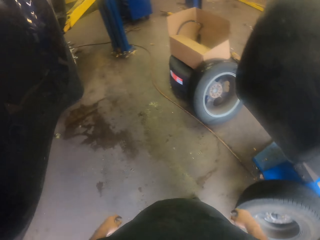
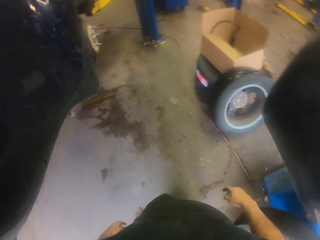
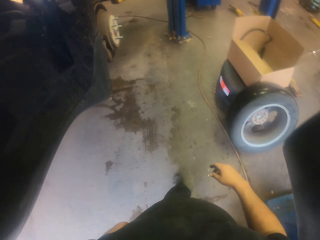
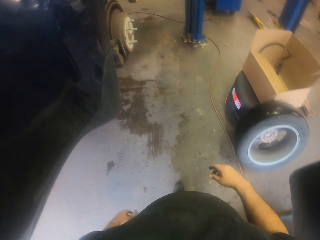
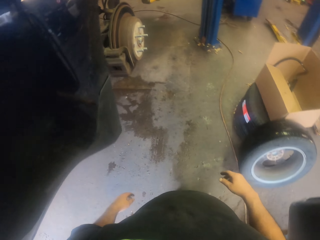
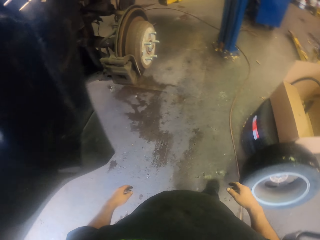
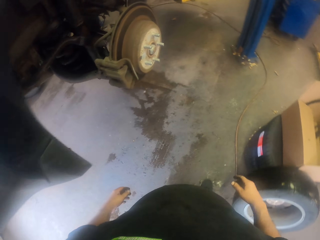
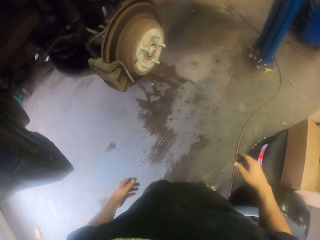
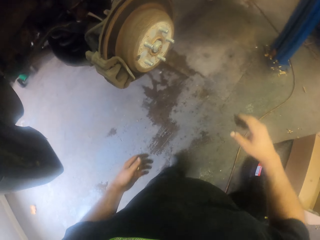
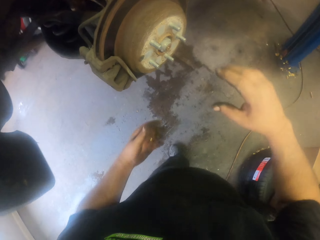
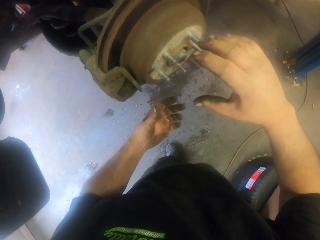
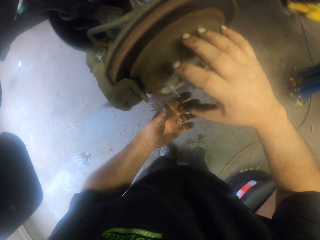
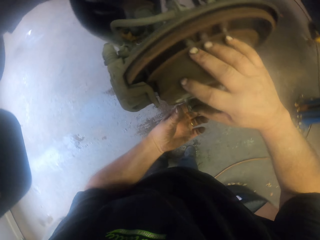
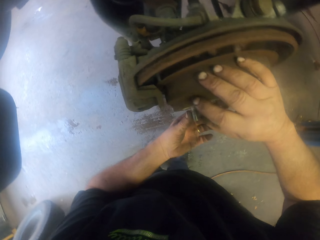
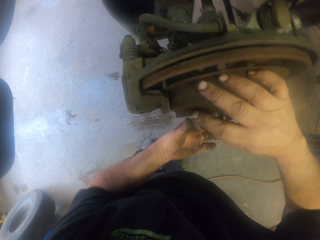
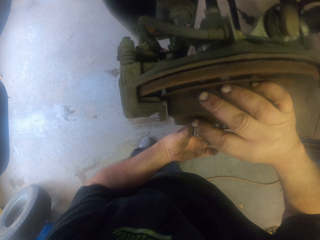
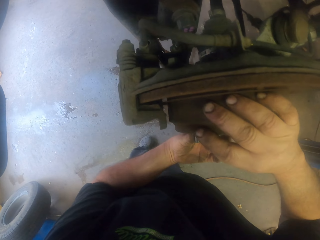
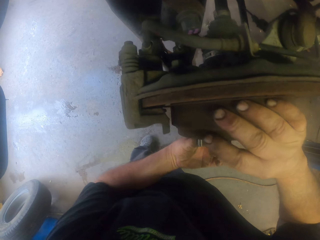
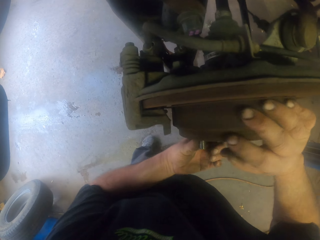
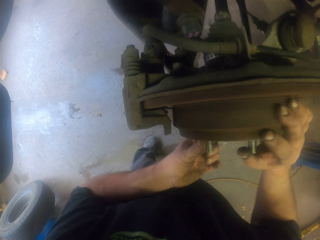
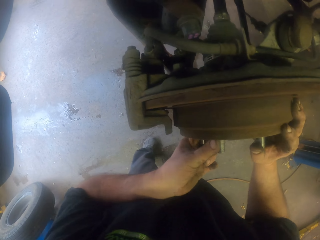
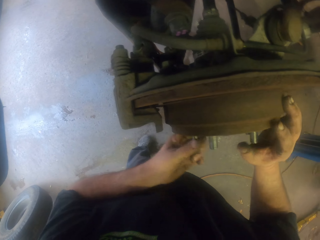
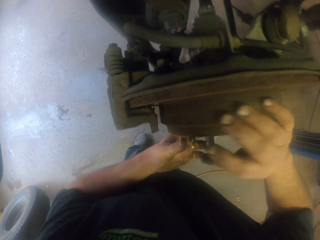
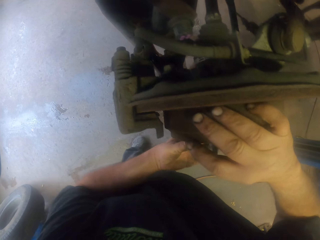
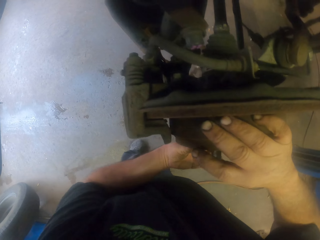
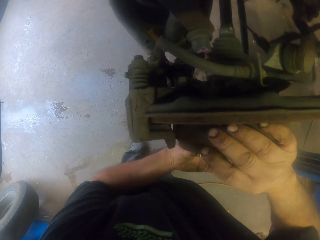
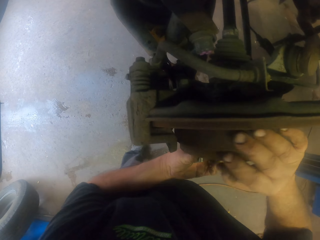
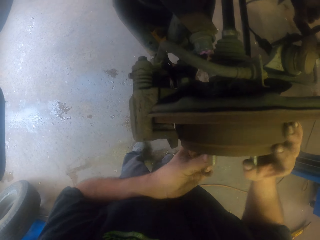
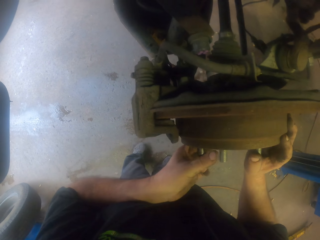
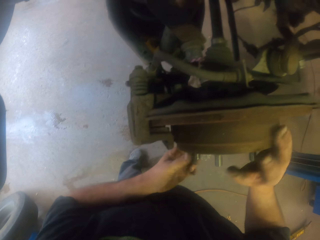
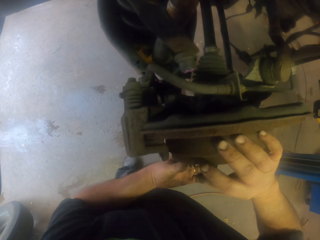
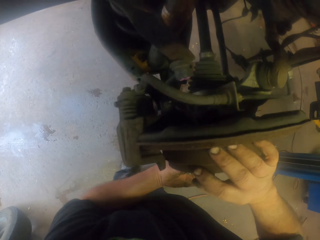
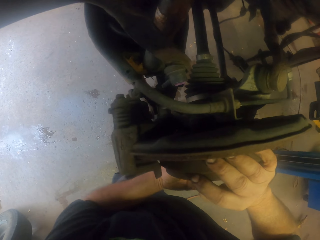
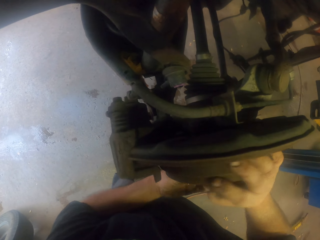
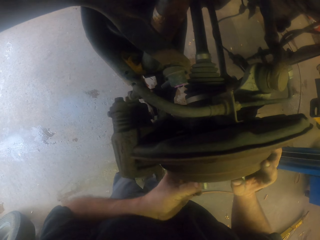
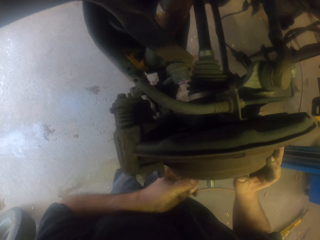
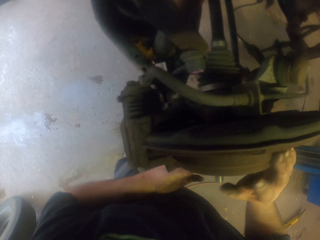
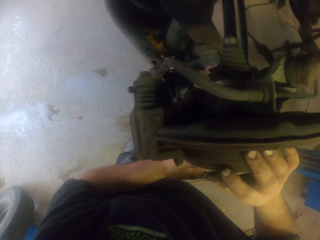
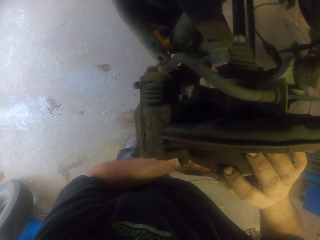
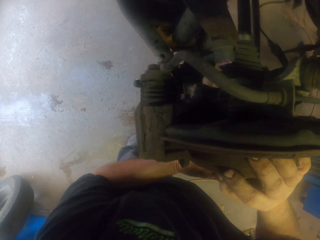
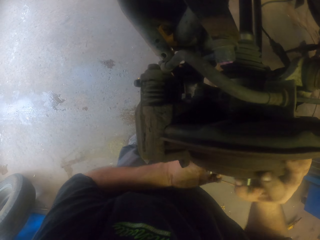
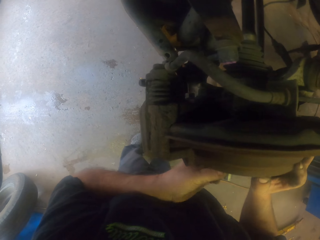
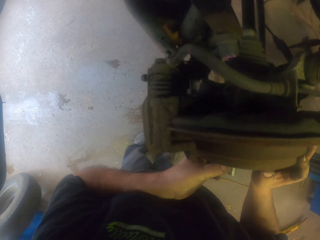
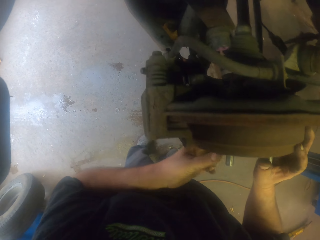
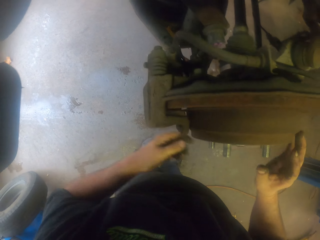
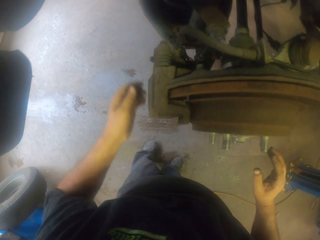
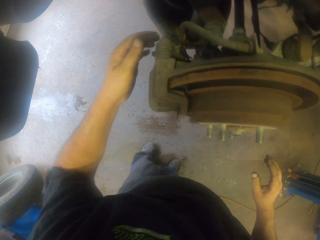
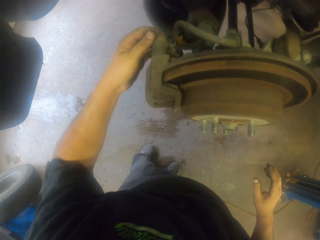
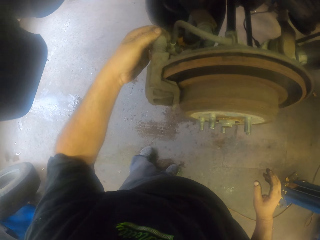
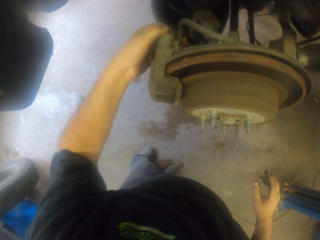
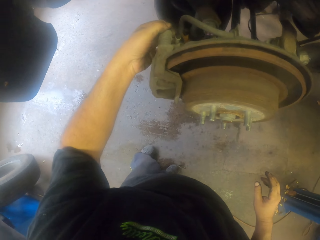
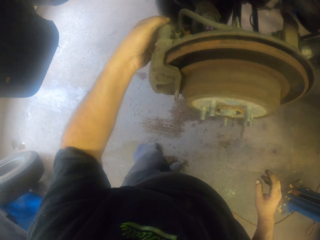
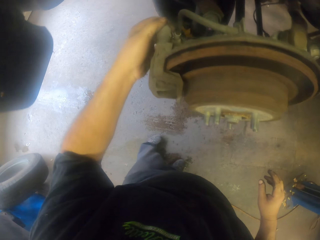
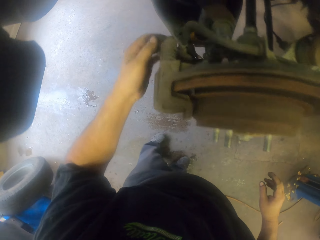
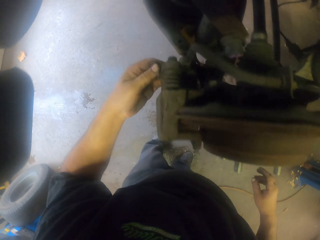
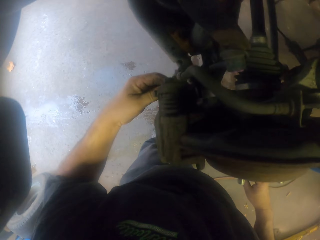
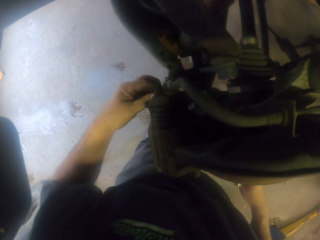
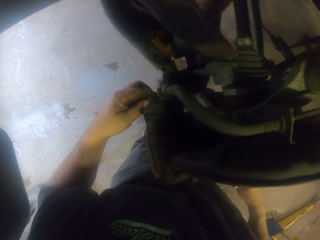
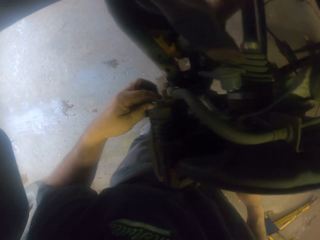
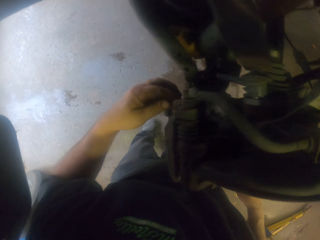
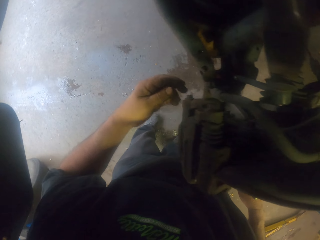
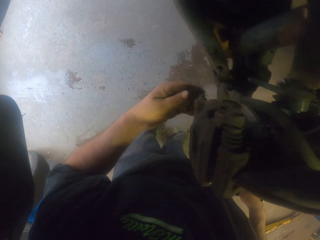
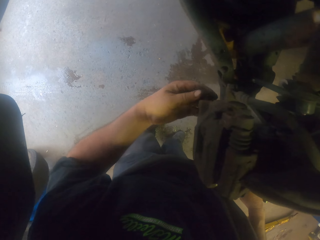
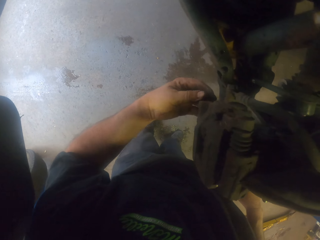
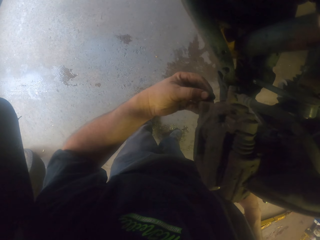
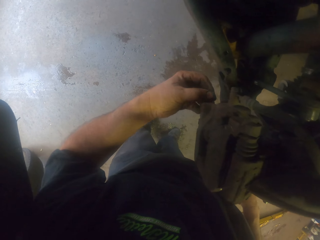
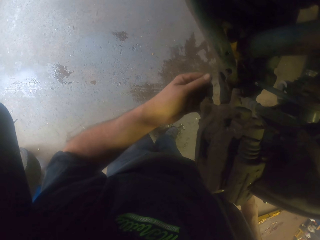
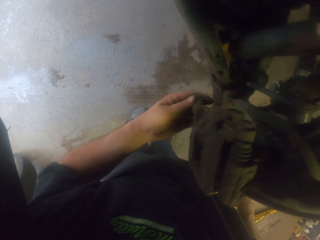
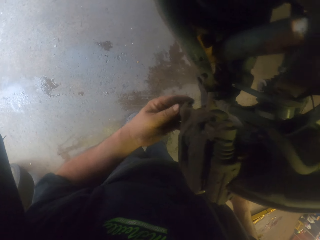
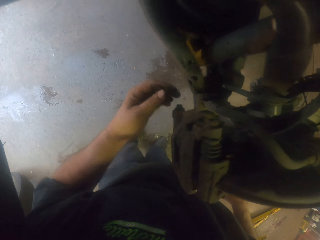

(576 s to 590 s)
The camera wearer rotates a car tyre metal. They rotate a bolt with the hand. They rotate another bolt with the hand.

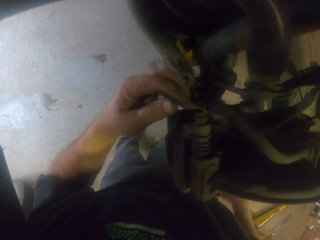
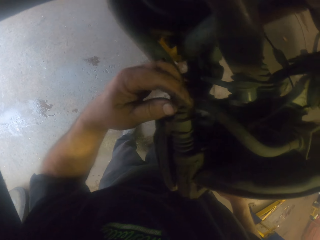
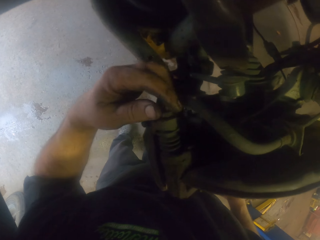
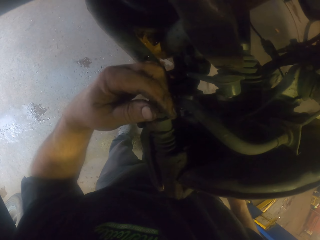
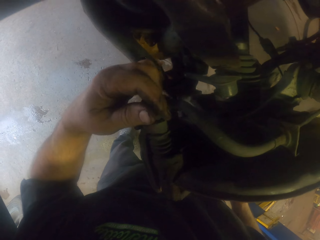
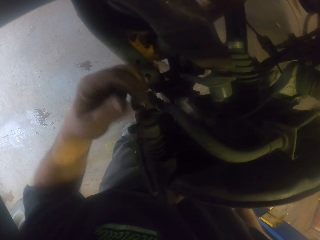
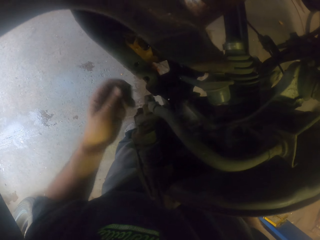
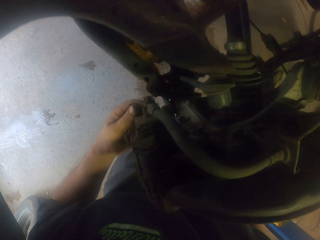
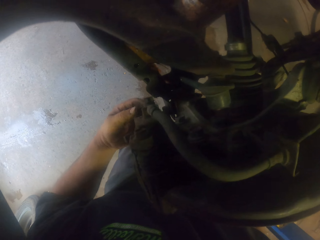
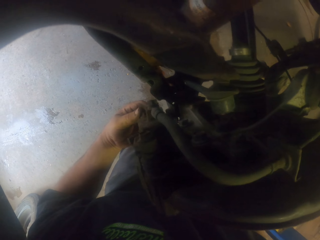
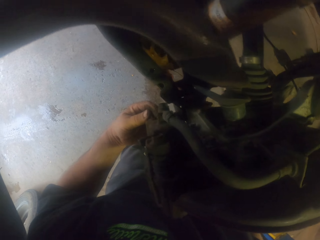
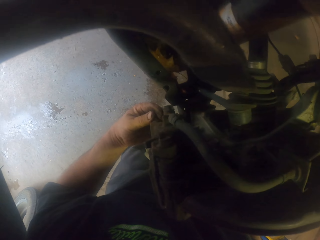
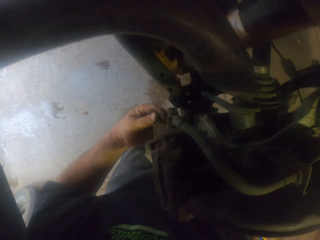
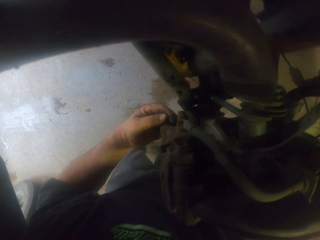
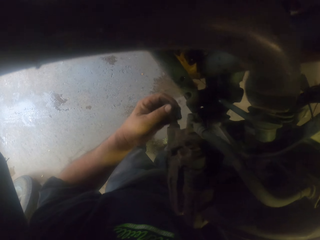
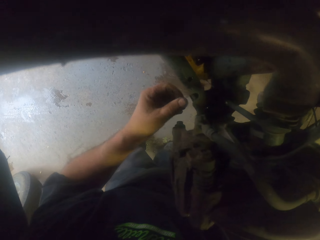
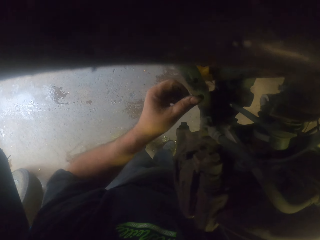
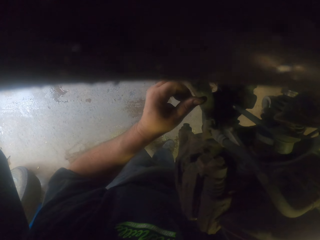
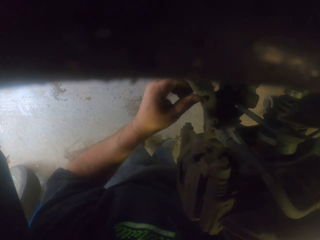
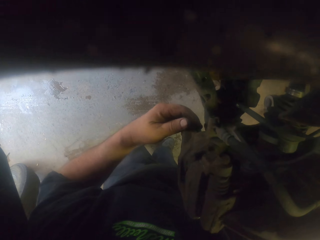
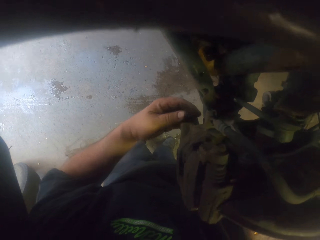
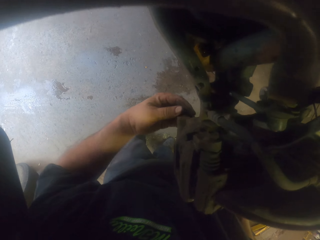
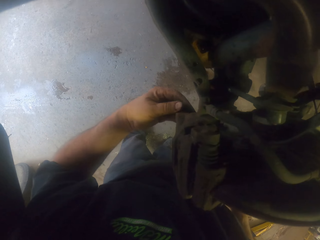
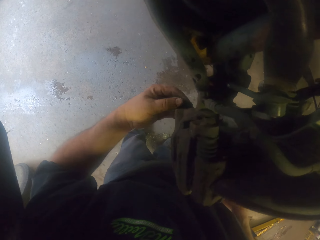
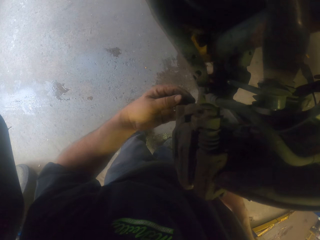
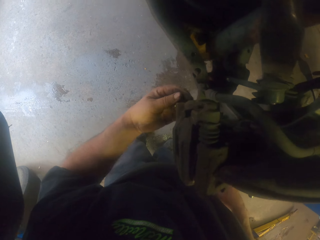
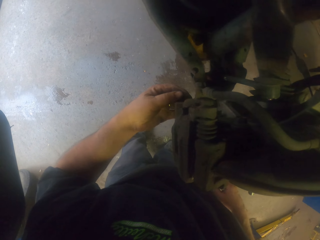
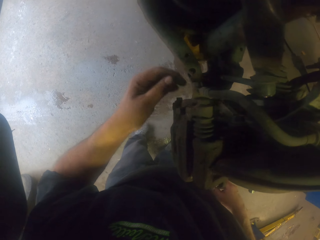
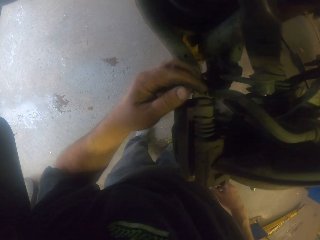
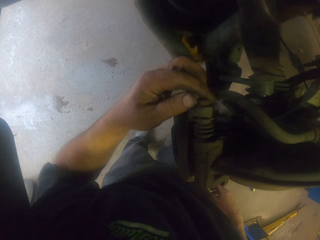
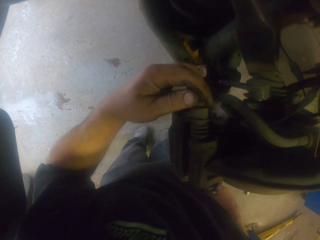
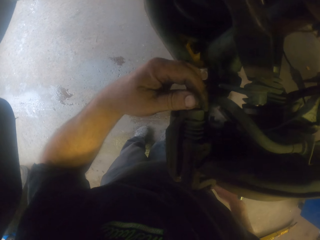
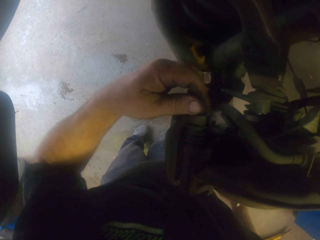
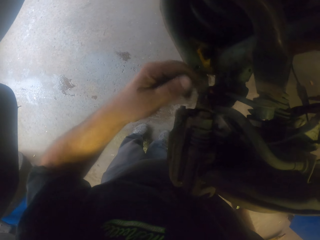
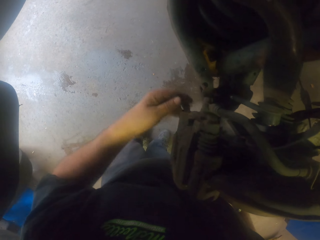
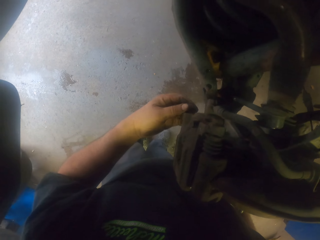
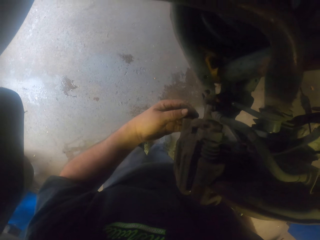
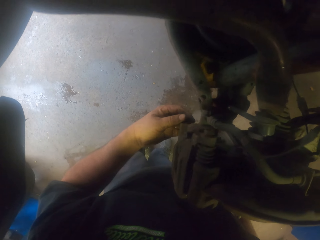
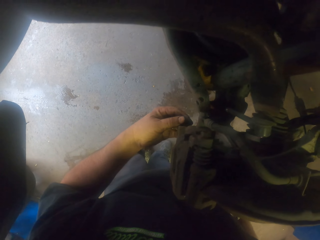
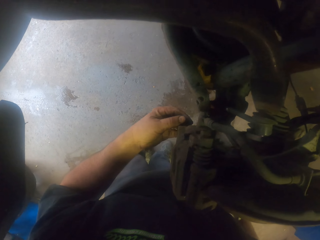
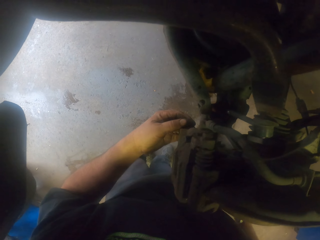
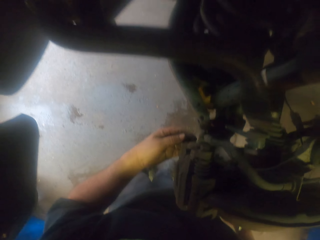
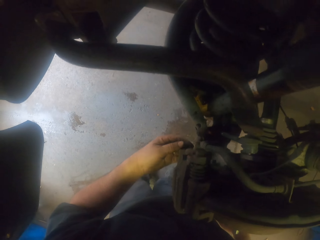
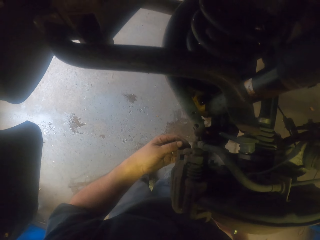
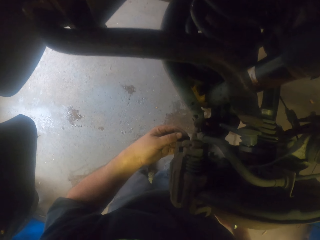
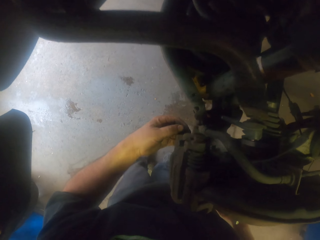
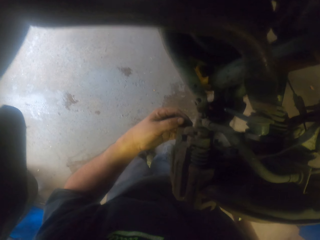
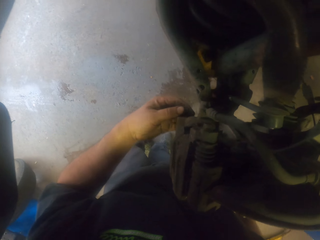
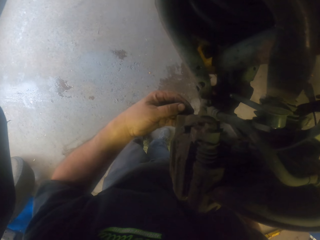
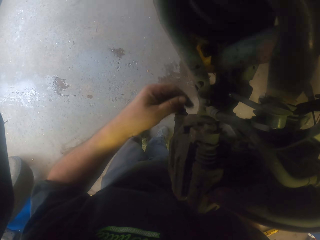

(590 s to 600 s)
The camera wearer rotates the bolt with a hand. They rotate the bolt with a hand again. They touch the metal. They rotate the bolt with a hand repeatedly.
